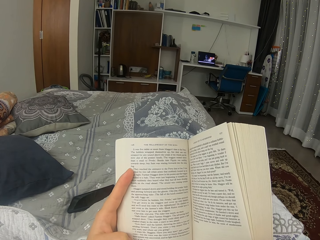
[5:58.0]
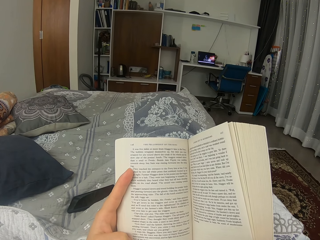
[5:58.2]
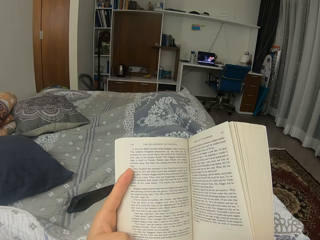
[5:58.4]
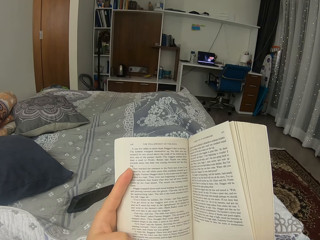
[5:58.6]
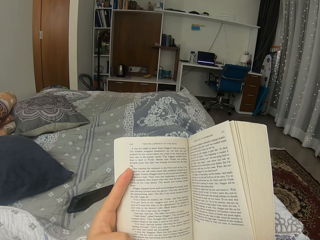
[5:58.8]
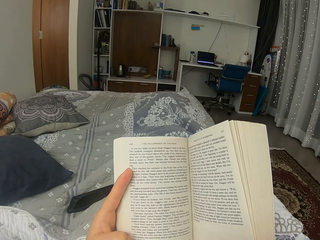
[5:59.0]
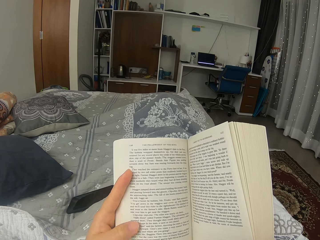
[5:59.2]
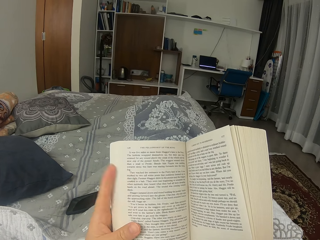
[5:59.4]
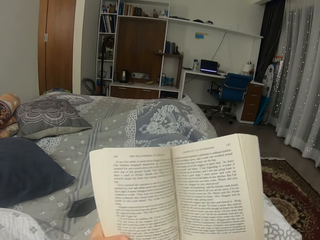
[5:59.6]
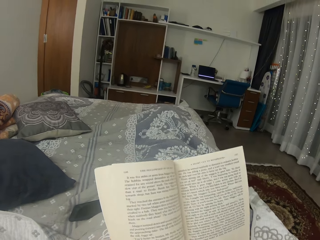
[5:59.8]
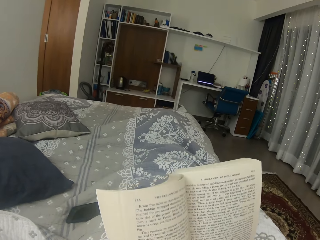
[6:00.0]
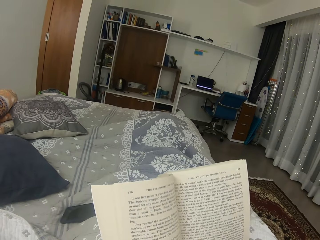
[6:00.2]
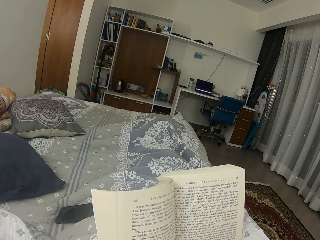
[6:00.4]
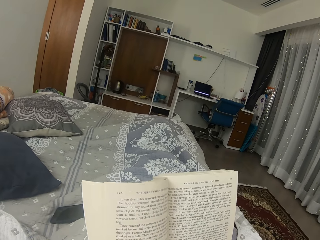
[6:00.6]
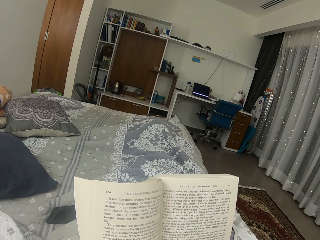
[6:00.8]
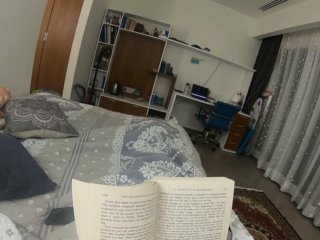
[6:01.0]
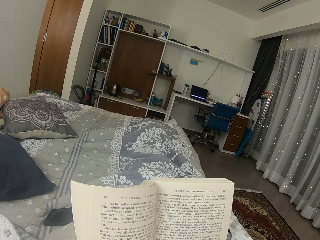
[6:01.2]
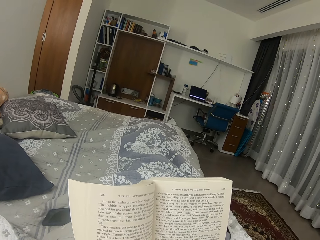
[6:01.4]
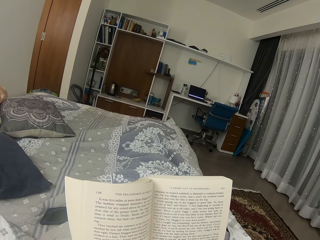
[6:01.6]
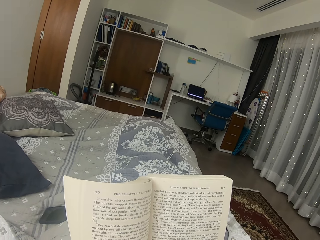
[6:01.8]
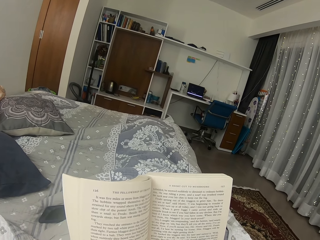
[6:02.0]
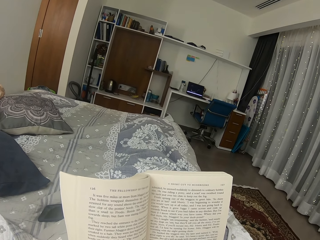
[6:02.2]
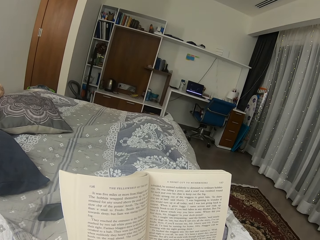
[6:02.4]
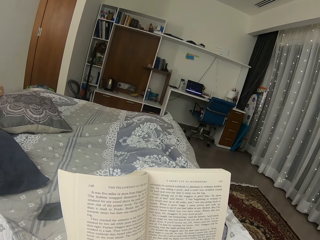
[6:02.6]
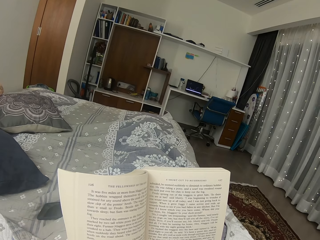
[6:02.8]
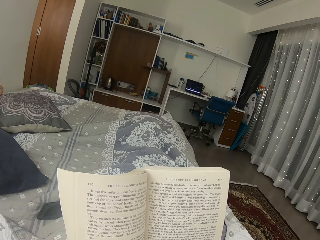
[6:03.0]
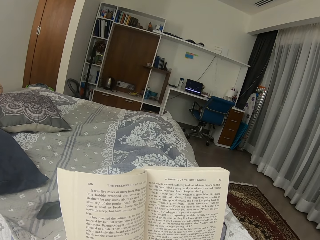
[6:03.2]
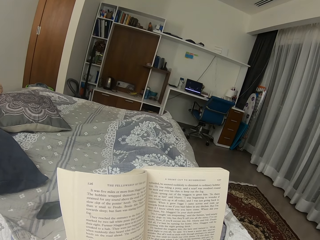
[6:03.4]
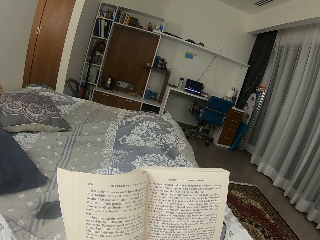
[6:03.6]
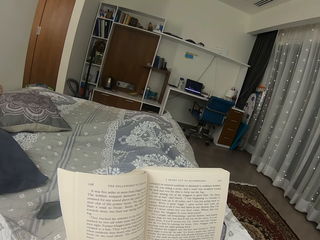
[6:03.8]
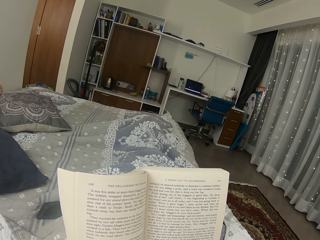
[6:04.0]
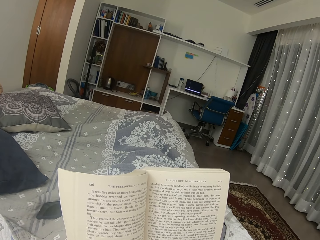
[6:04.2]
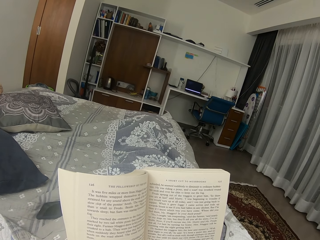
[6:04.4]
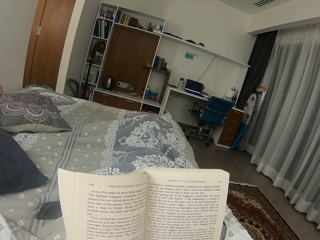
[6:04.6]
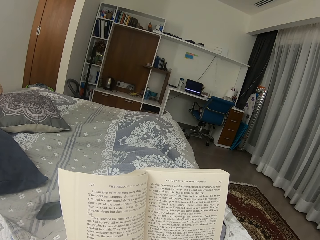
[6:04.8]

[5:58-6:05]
The camera wearer moves the finger on the back of the book. They move the book.

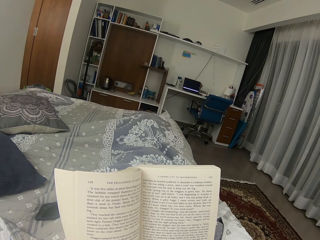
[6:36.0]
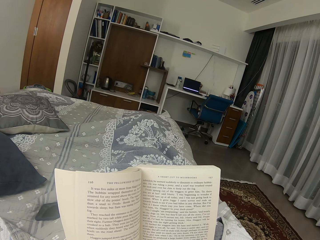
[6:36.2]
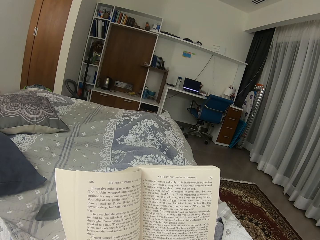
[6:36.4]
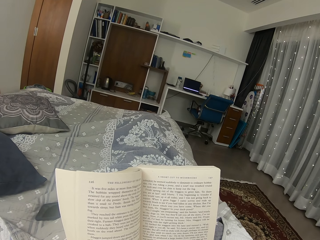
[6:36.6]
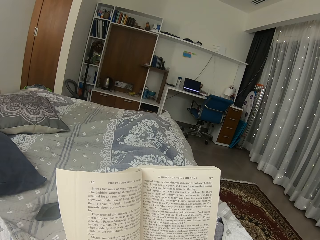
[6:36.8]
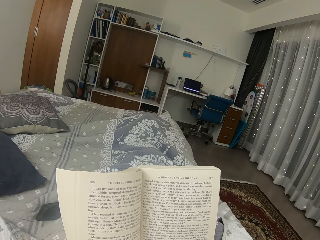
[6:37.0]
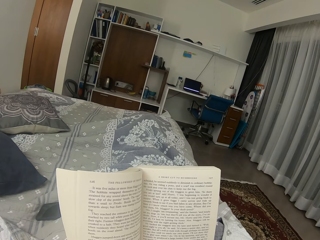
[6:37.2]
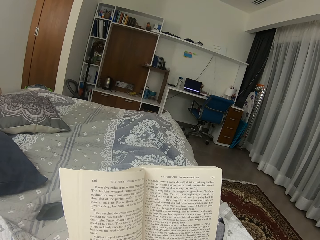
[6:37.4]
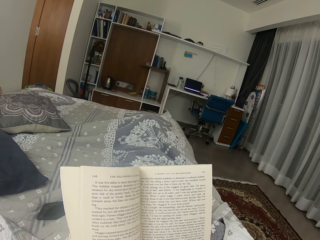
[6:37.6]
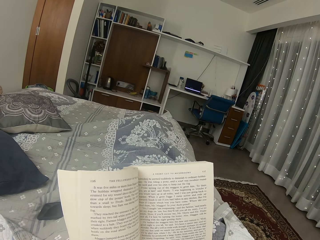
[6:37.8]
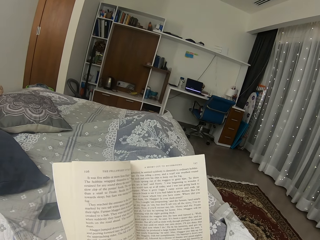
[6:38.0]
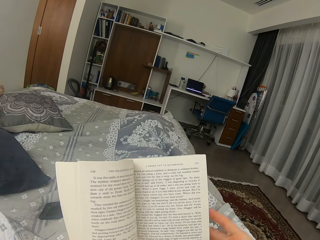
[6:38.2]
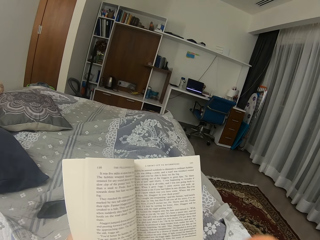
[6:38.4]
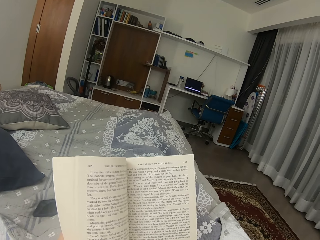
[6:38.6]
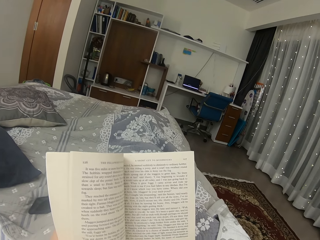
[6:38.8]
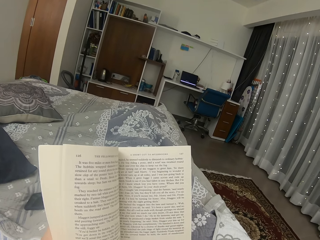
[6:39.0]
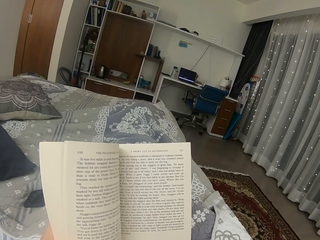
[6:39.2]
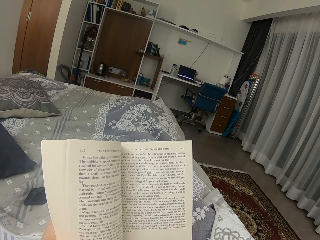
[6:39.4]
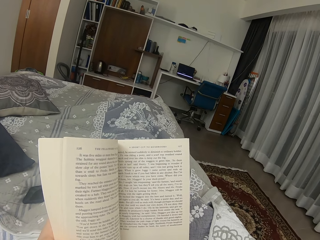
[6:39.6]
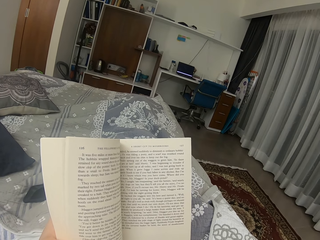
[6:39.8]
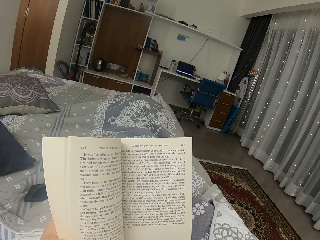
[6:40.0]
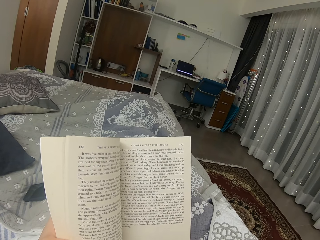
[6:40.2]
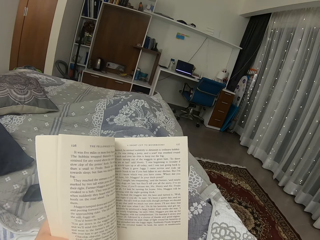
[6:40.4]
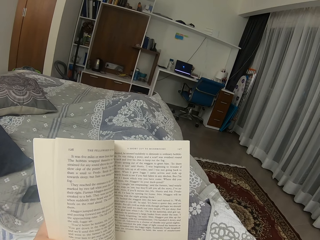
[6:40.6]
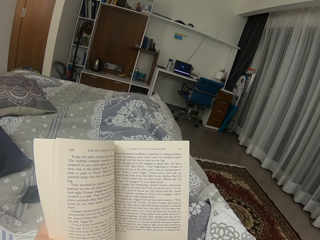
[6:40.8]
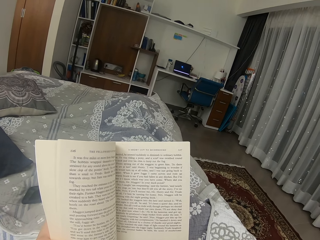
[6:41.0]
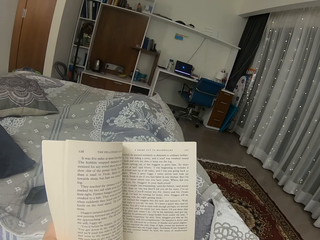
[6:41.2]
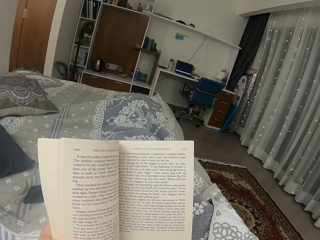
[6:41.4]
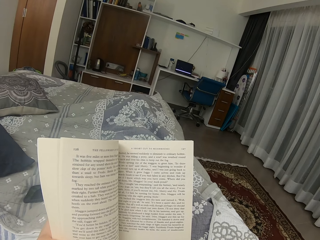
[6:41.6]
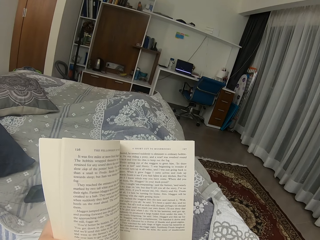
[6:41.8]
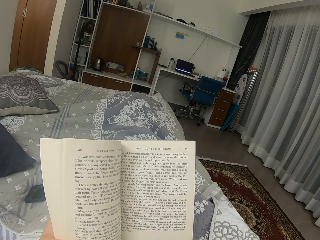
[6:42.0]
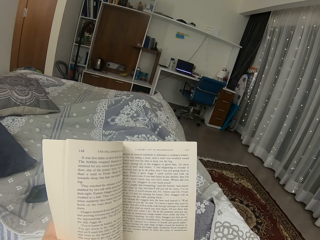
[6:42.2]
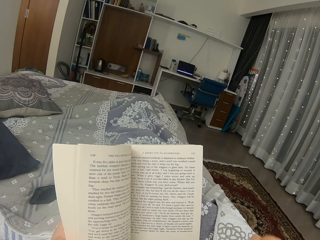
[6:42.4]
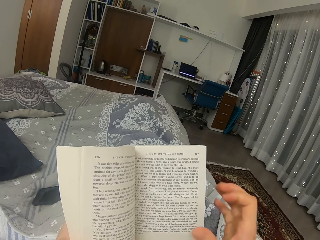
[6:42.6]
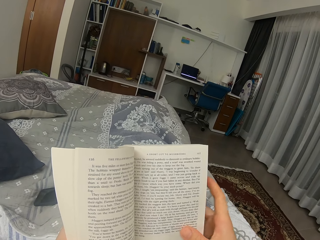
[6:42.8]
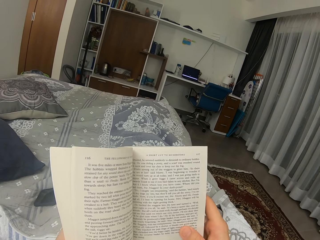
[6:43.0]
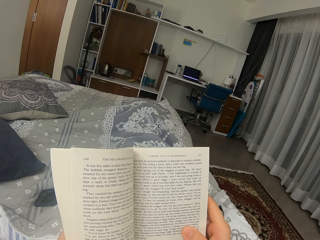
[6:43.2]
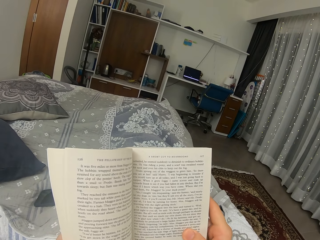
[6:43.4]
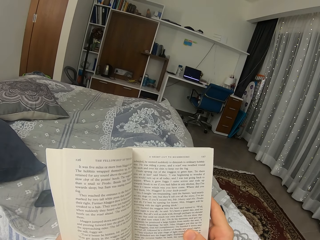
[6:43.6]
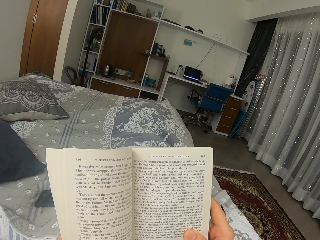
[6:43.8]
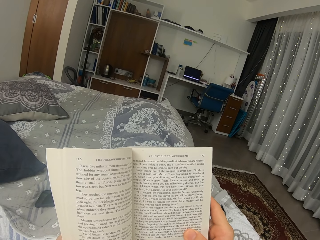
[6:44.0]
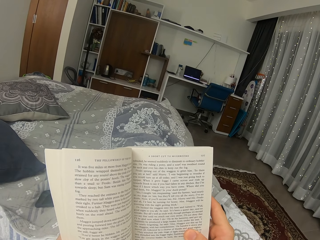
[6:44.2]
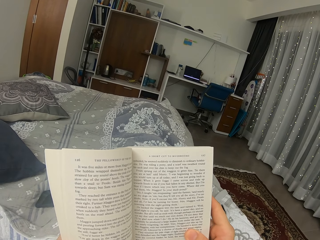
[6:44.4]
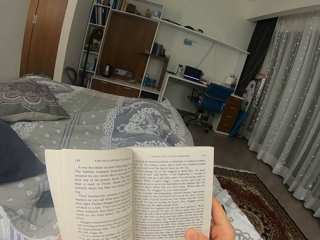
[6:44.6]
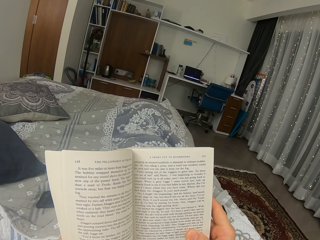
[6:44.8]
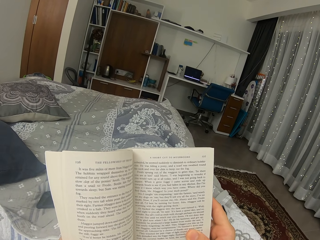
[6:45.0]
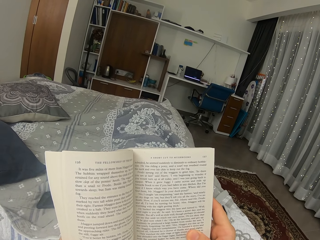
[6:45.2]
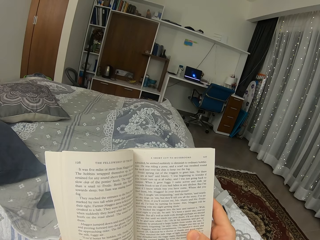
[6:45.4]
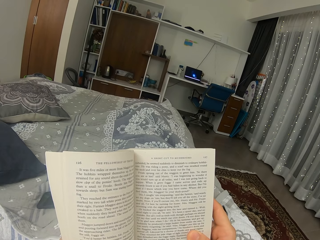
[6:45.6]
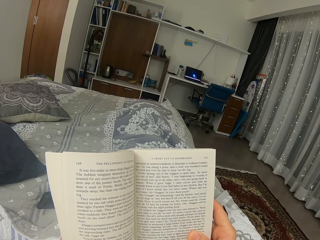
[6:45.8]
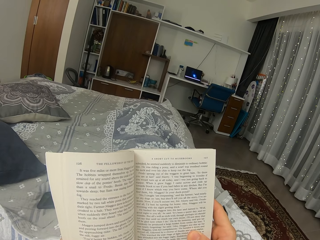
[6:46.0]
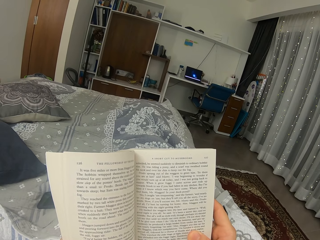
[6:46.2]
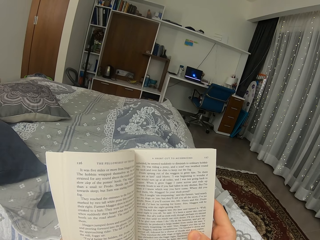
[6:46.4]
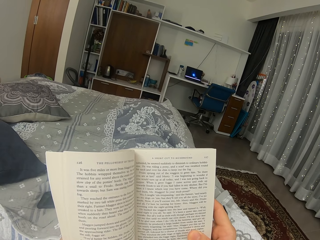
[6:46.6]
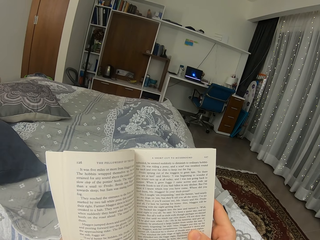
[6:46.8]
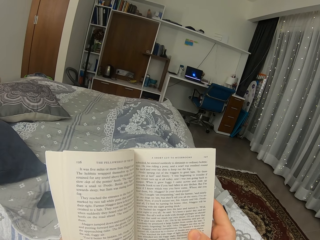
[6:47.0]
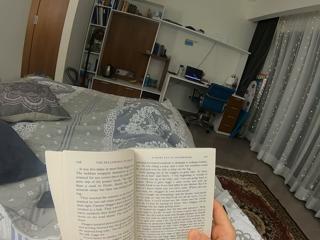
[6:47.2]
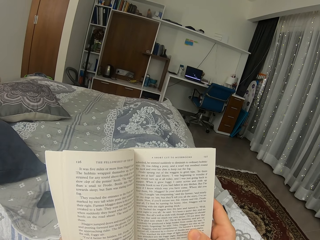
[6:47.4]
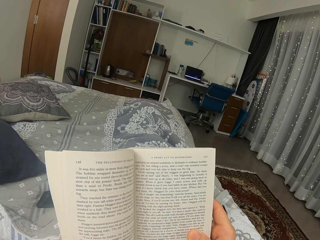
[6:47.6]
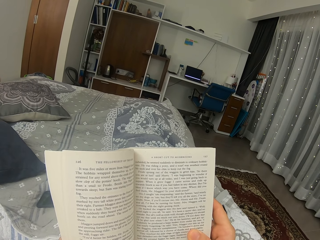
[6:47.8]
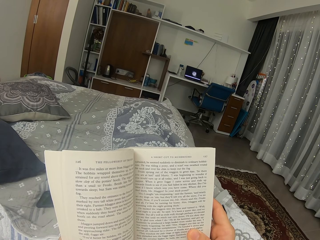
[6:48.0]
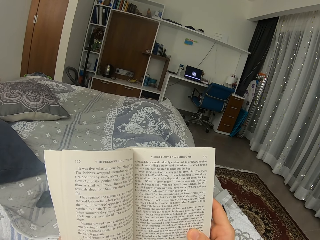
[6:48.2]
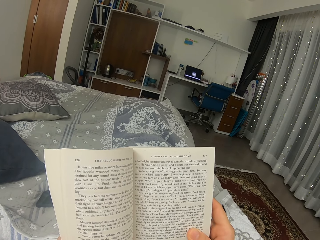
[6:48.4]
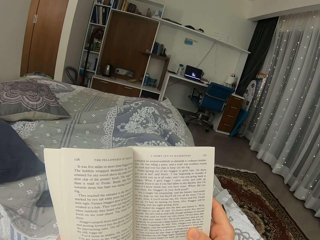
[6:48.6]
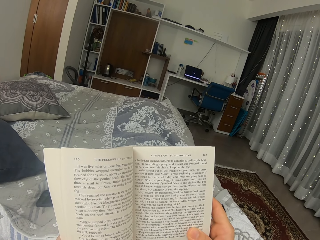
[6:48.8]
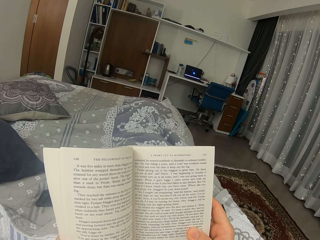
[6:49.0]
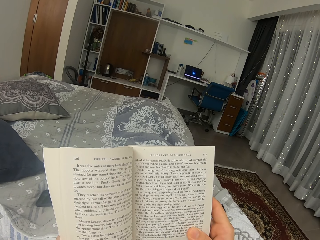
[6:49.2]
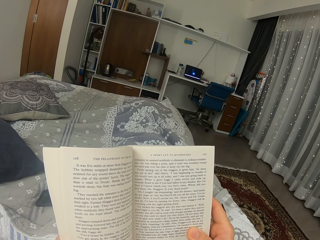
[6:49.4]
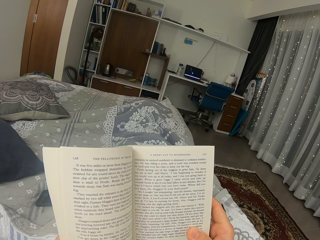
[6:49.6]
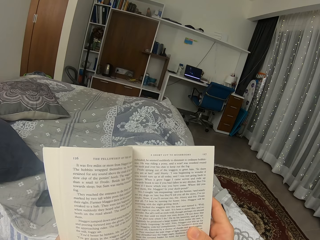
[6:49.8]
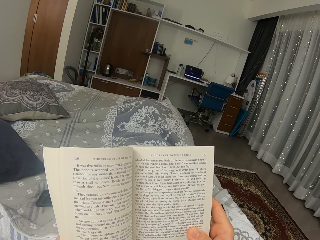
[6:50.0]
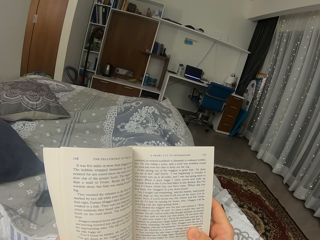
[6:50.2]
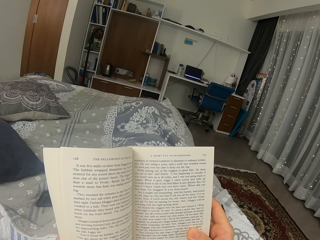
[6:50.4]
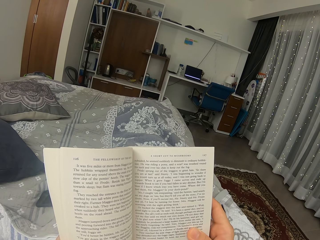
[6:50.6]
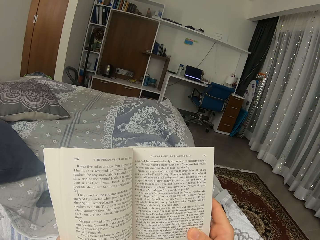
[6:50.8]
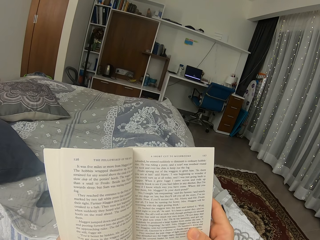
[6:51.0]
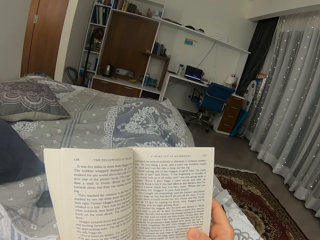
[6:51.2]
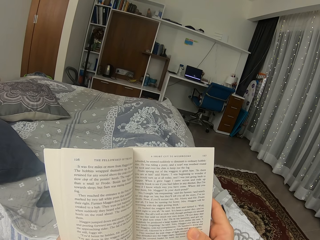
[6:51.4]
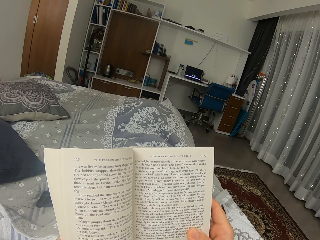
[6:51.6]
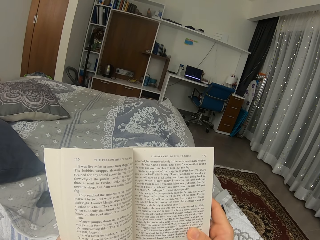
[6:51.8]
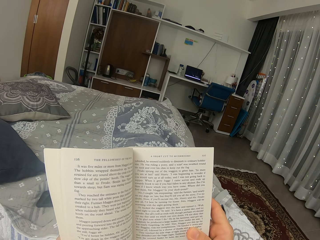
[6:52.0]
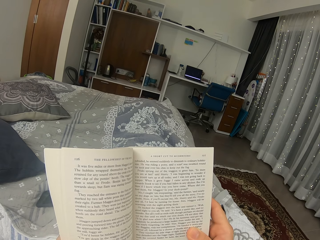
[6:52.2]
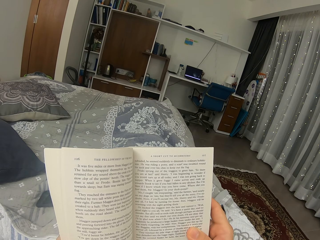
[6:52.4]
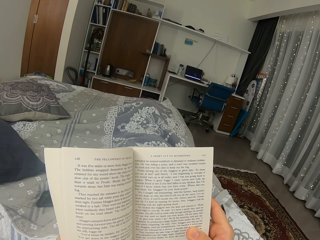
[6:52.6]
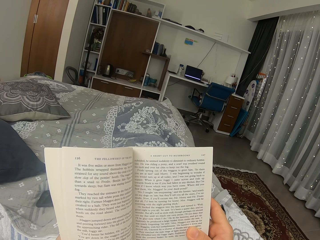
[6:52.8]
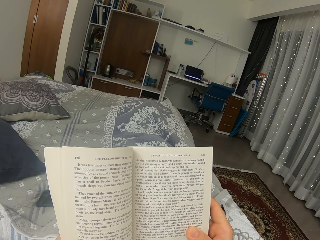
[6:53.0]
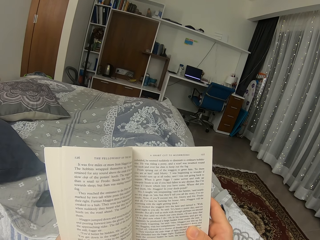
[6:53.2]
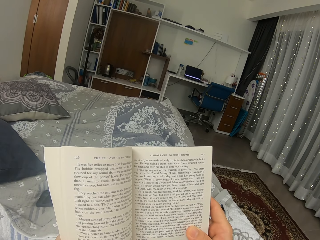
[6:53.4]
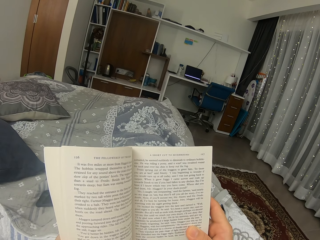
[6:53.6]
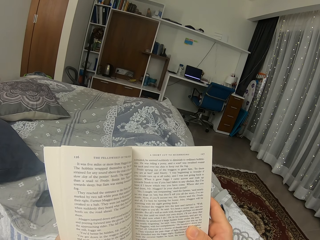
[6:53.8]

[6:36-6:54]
The camera wearer moves the hand in front. They hold the book with both hands. They move the hand back.
